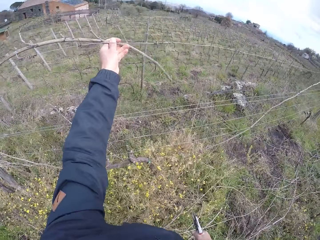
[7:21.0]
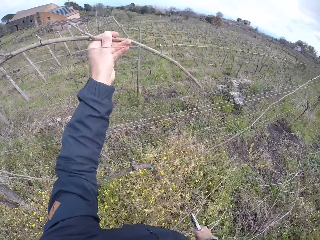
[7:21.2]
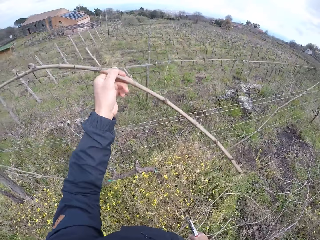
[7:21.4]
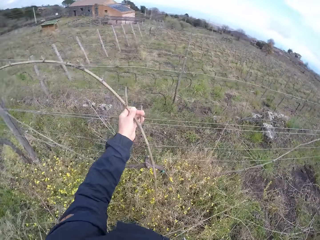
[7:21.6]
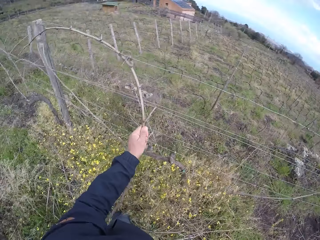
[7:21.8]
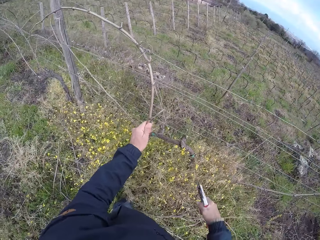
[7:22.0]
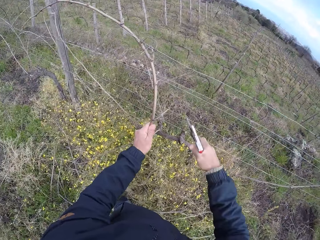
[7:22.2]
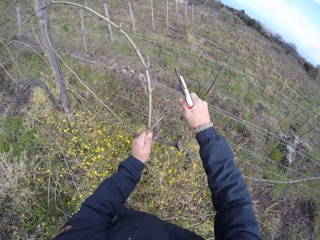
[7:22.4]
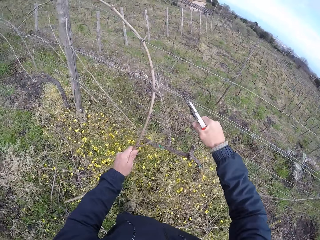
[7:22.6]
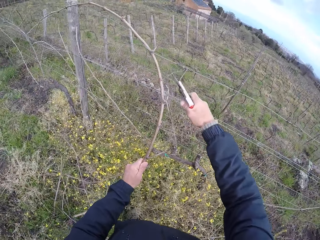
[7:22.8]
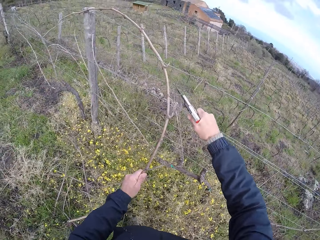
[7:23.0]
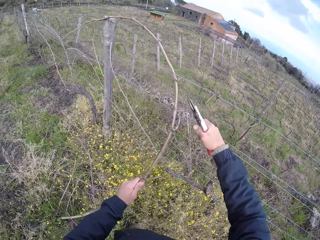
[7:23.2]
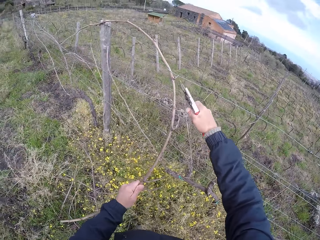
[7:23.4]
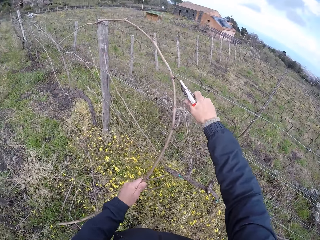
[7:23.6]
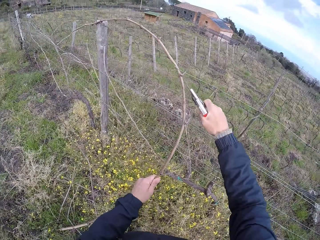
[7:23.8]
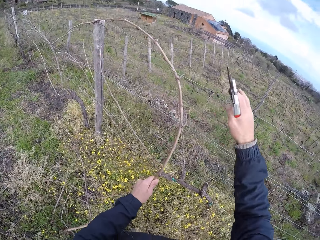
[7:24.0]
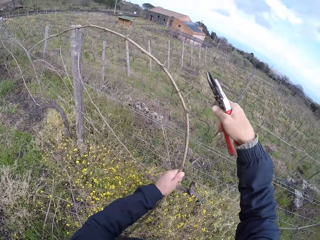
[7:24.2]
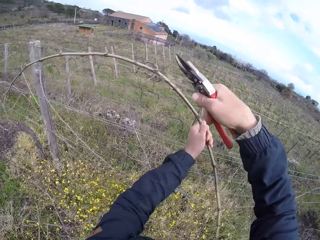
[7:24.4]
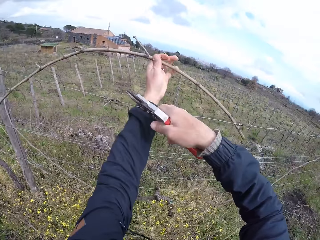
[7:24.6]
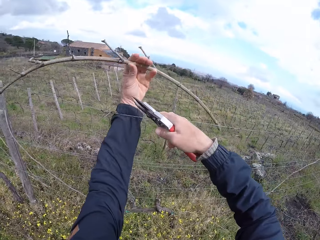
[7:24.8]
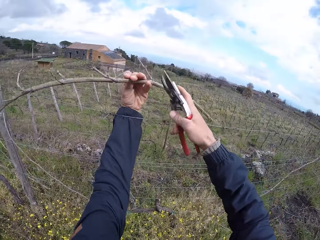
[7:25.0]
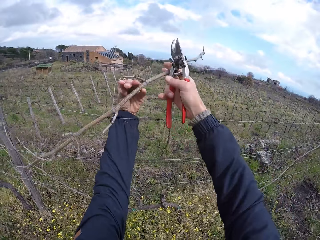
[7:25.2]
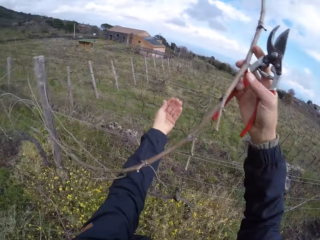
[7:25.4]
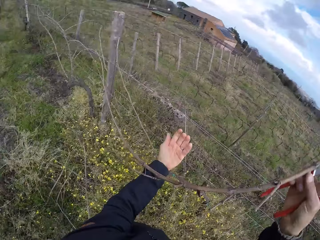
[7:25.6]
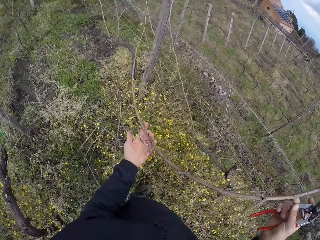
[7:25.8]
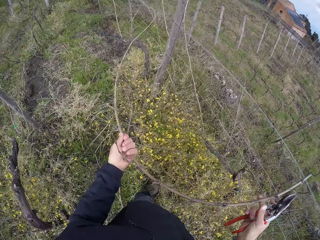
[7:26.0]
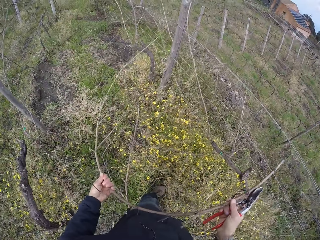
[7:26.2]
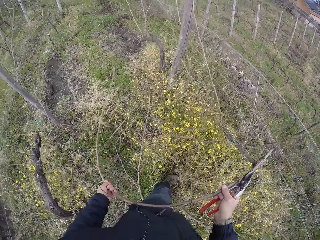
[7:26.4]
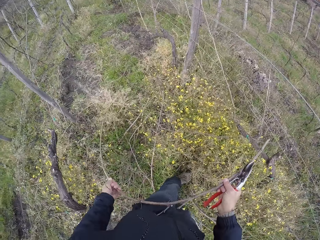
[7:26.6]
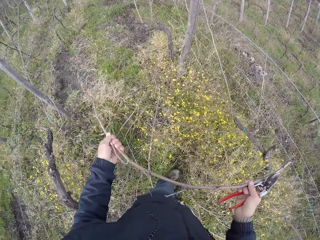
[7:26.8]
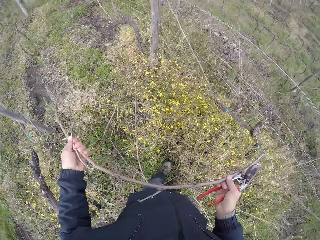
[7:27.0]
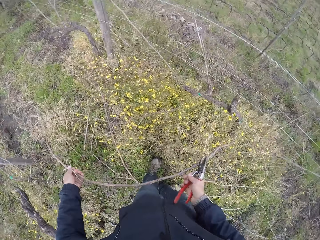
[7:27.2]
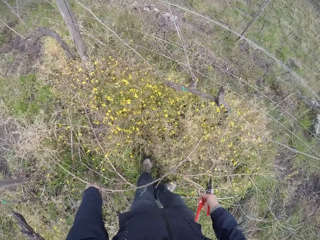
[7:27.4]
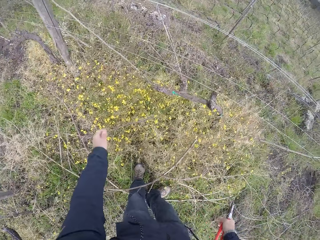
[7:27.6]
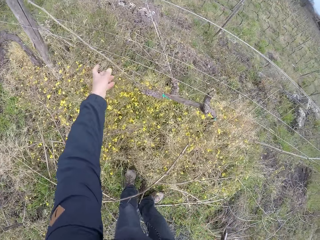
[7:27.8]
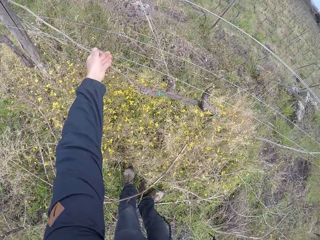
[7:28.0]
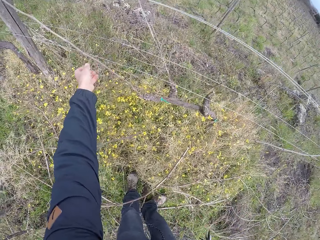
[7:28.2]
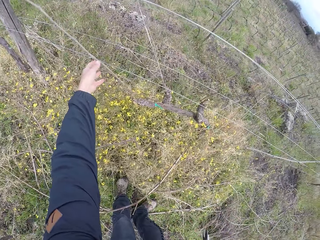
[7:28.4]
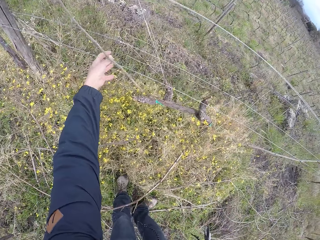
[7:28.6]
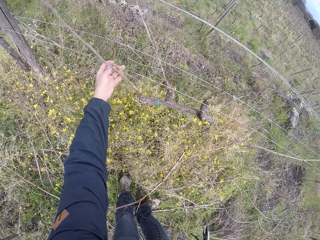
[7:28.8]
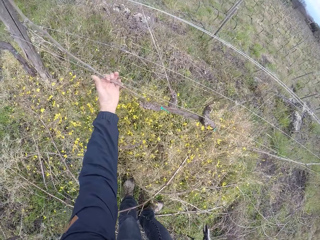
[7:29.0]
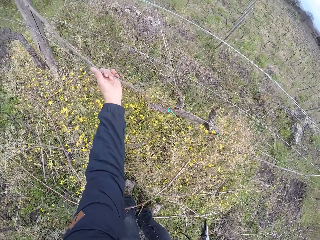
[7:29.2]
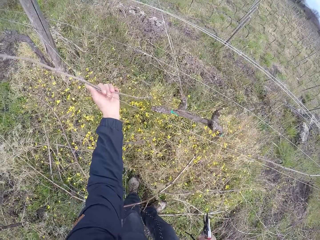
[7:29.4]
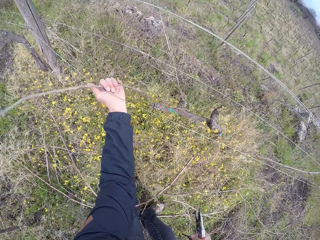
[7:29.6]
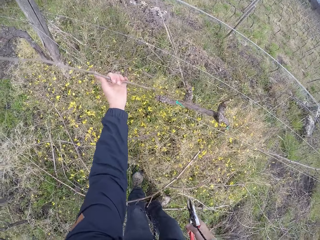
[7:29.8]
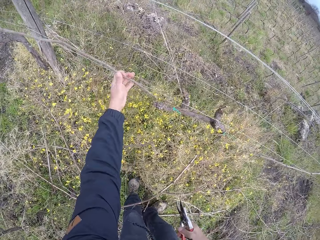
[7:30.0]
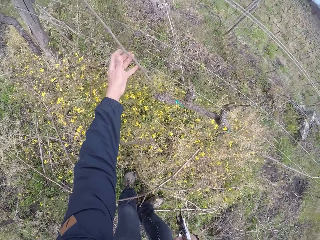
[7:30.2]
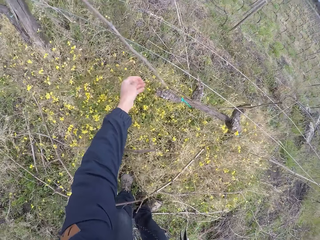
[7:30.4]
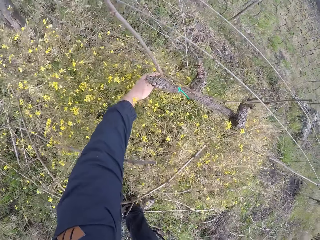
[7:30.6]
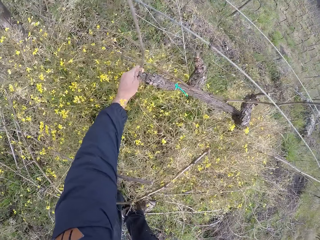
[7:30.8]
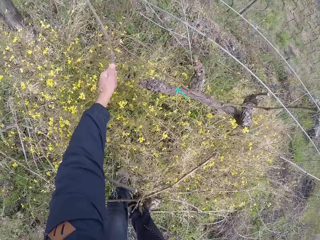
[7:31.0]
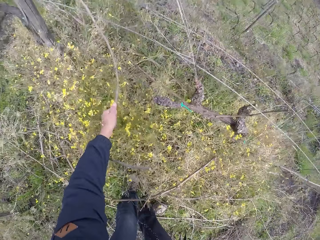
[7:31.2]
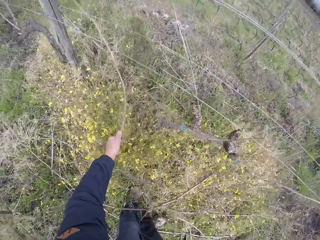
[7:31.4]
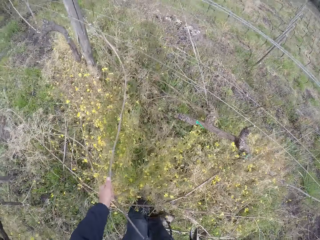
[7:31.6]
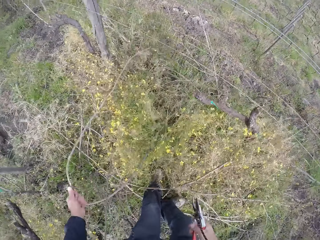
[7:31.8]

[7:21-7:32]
The camera wearer cuts the twig with the plier or shears in his right hand. He picks up a branch. He drops the twig on the field with his hands. He pulls off a twig with his left hand. He picks up a branch.

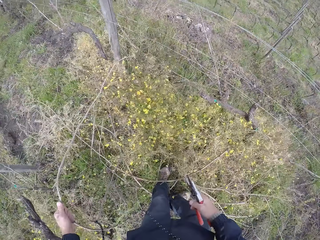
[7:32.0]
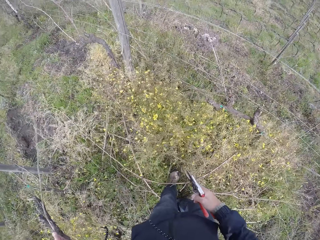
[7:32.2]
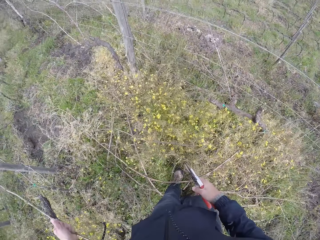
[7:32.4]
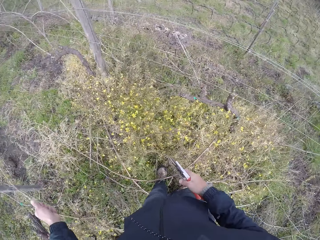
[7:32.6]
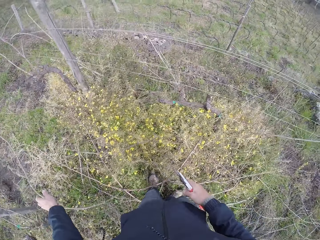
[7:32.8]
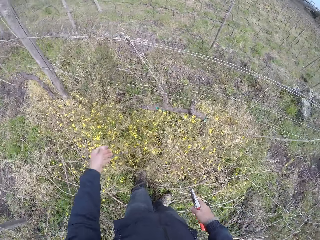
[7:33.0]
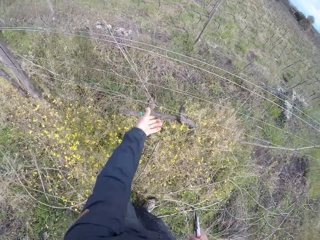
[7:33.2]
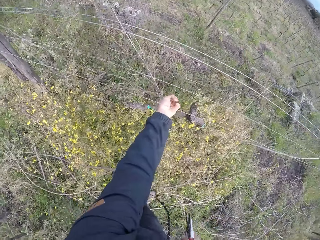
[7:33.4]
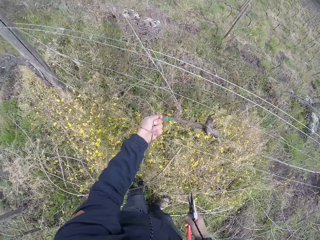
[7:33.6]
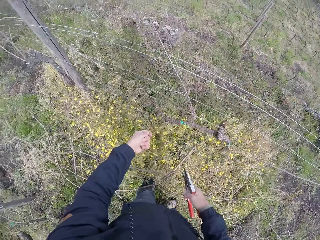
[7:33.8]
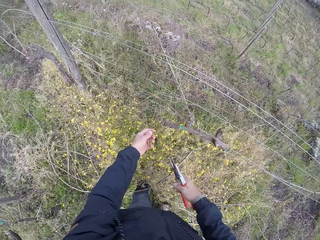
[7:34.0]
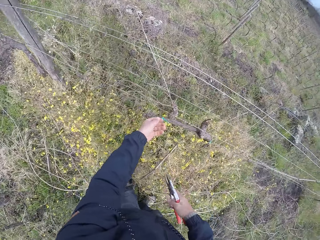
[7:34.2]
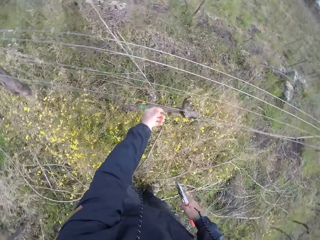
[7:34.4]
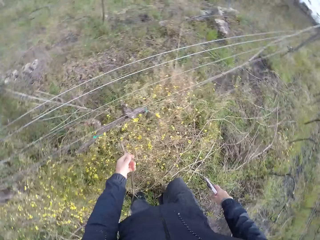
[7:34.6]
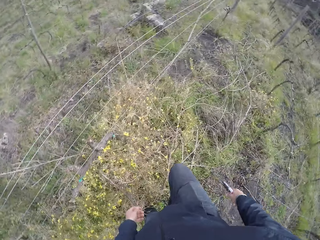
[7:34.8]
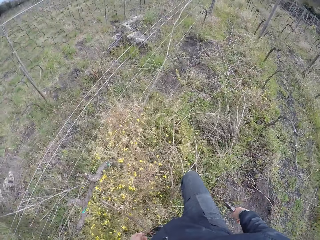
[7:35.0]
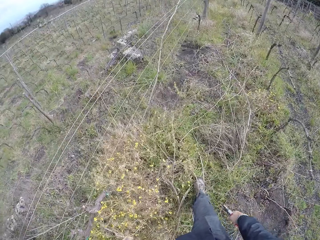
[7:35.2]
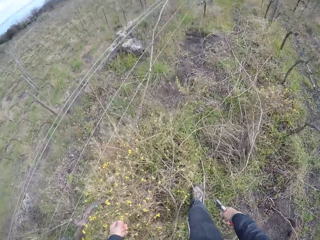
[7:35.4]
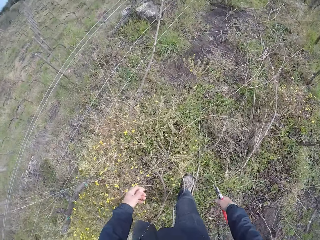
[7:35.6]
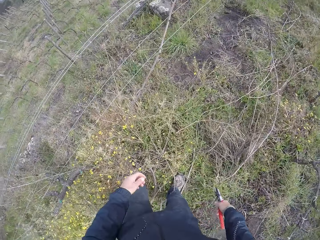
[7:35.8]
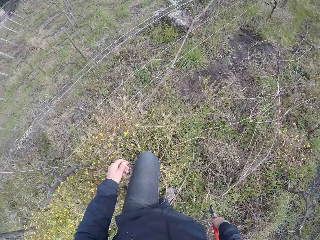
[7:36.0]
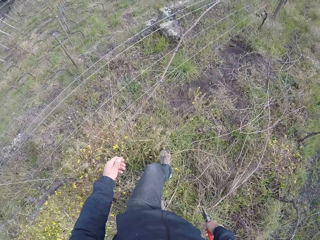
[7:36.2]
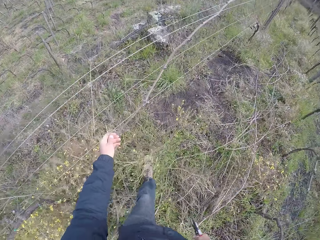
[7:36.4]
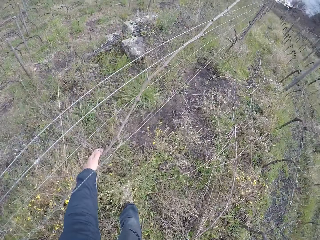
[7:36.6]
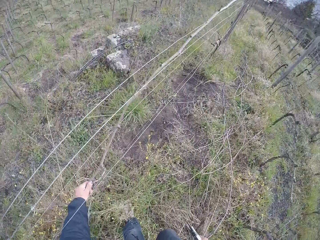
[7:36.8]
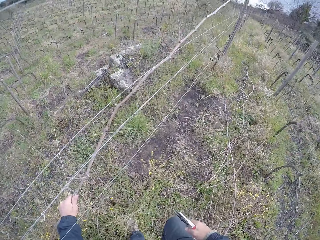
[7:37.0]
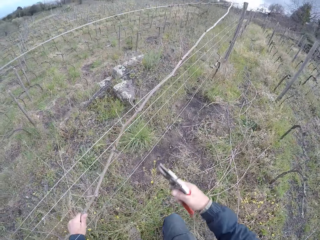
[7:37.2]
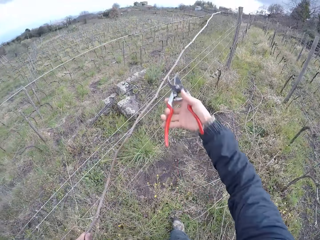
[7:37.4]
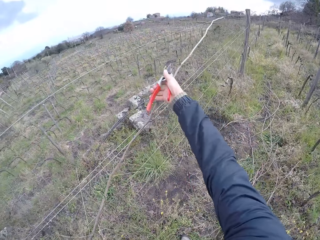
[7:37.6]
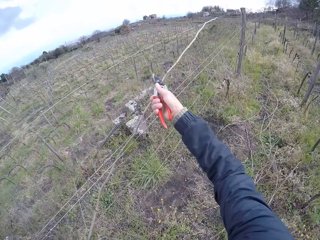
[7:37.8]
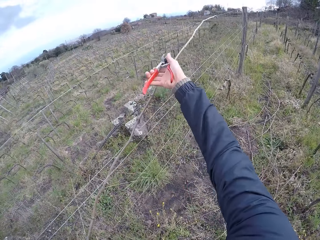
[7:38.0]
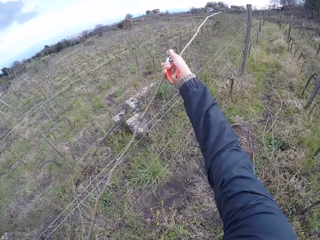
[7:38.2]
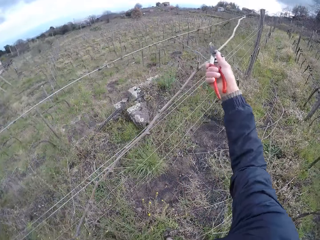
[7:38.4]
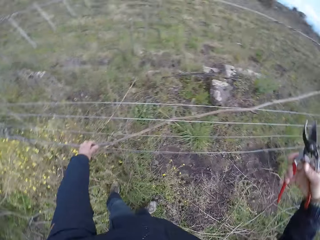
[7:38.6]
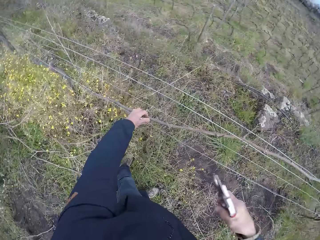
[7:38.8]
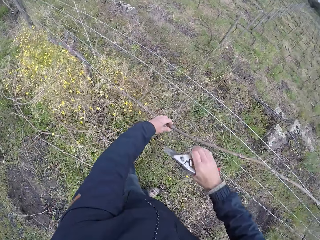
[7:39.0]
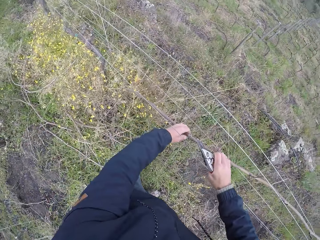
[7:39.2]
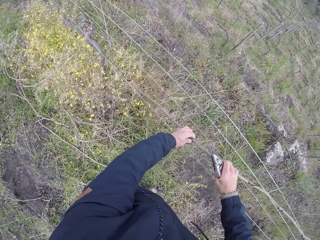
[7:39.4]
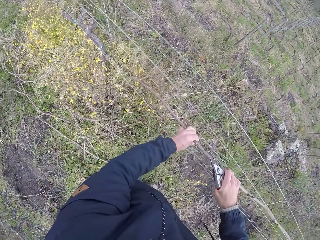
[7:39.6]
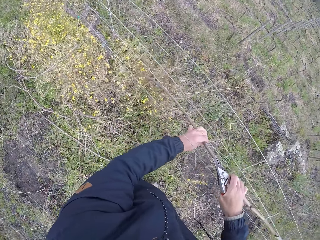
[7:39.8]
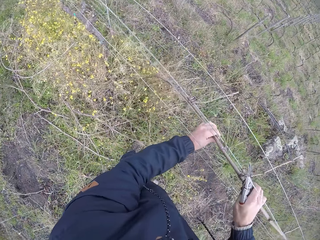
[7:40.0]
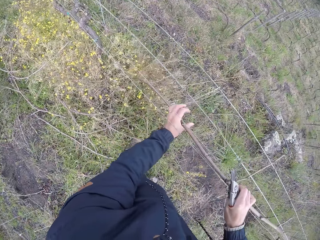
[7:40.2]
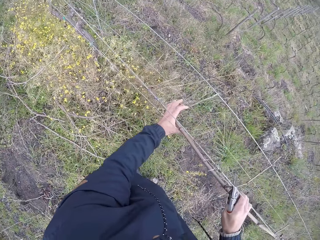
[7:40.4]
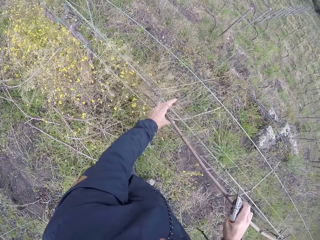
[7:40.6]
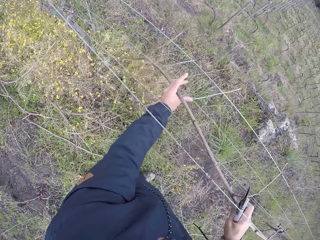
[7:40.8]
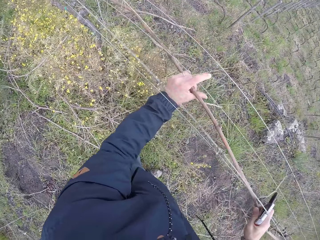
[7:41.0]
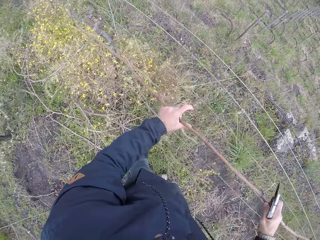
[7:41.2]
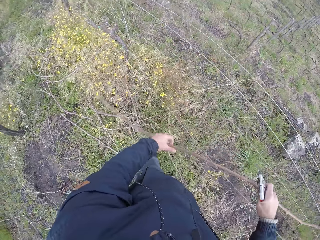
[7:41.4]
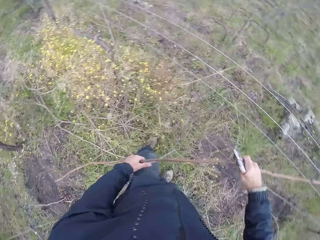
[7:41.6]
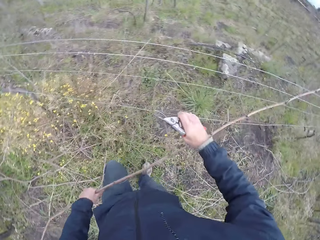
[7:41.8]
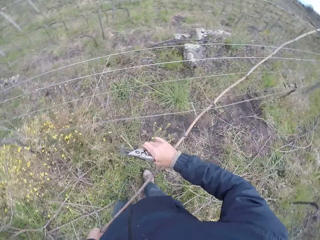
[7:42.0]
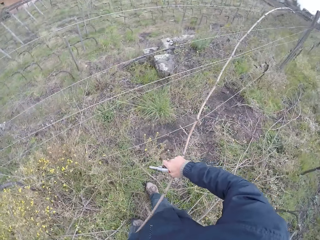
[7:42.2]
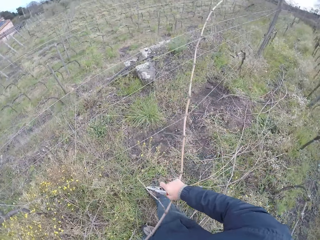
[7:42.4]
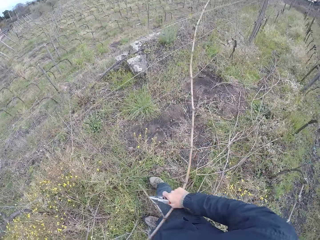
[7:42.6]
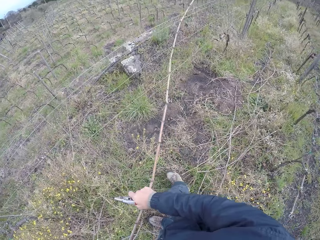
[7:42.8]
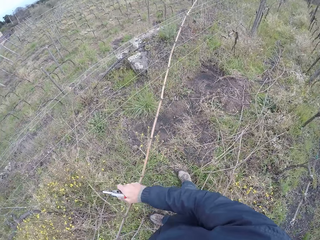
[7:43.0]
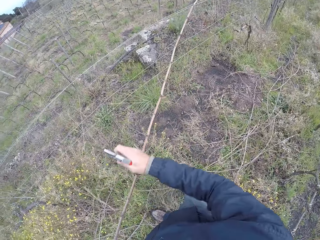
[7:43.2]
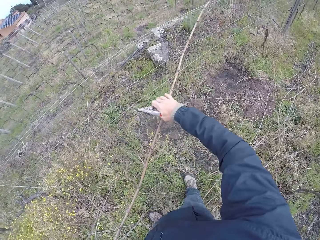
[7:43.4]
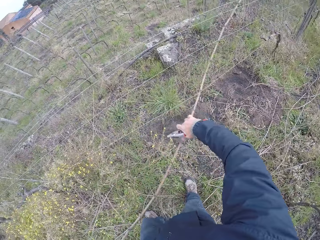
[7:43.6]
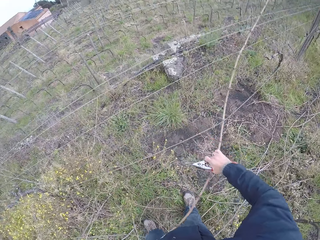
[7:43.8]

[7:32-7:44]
The camera wearer drops the twig on the field with his left hand. He walks around. He cuts a twig with the plier or shears in his right hand. He pulls a branch from the fence.
